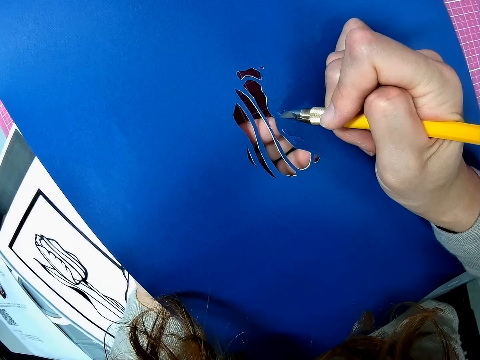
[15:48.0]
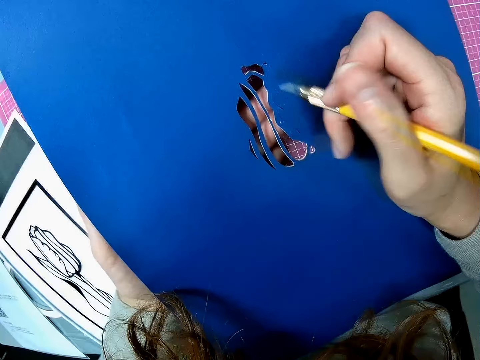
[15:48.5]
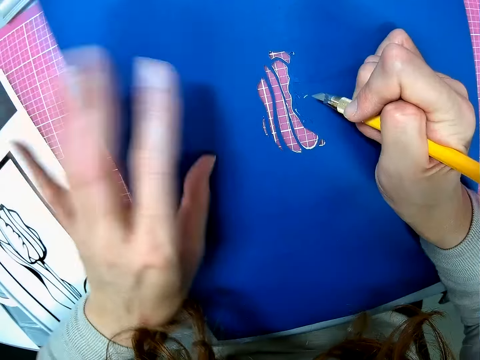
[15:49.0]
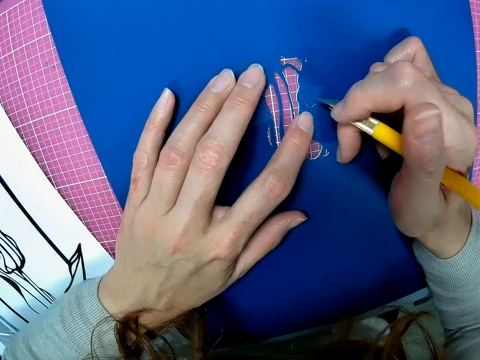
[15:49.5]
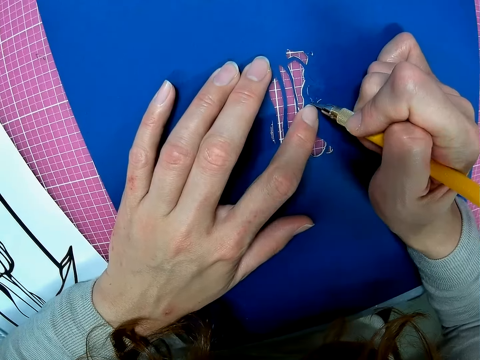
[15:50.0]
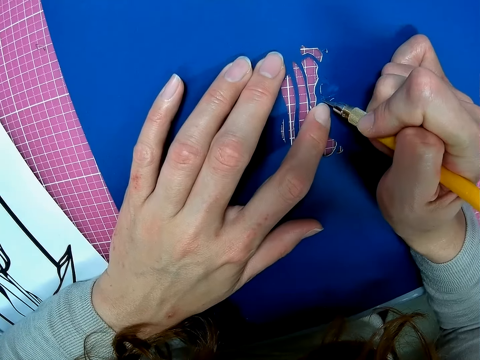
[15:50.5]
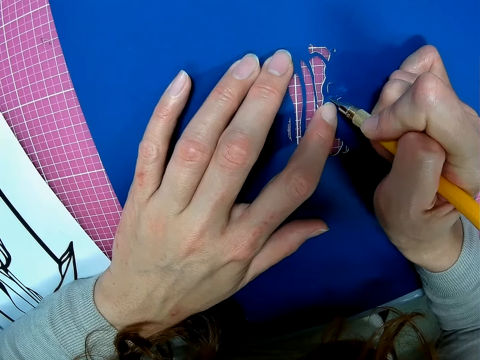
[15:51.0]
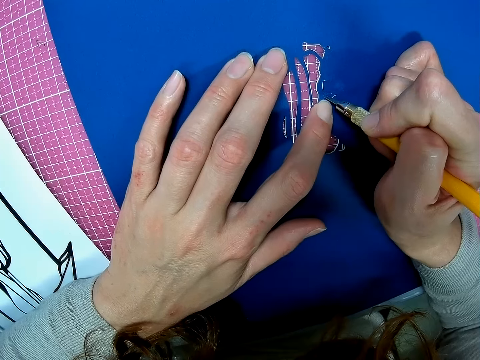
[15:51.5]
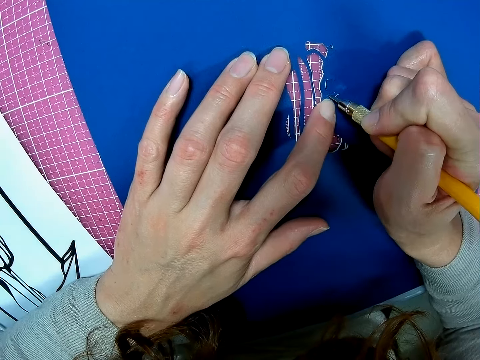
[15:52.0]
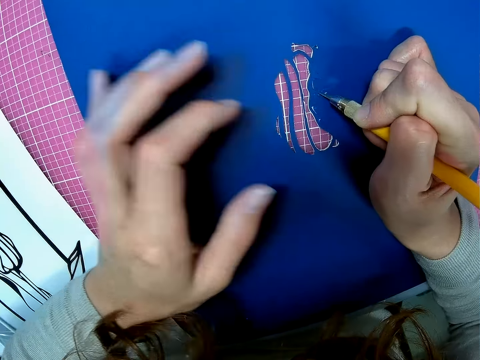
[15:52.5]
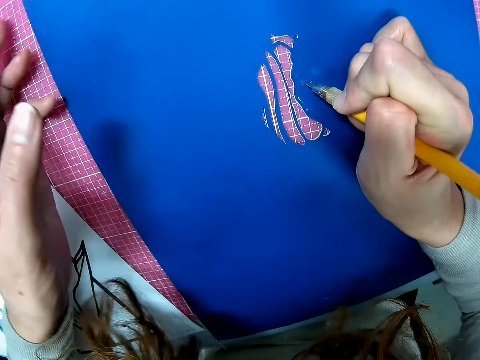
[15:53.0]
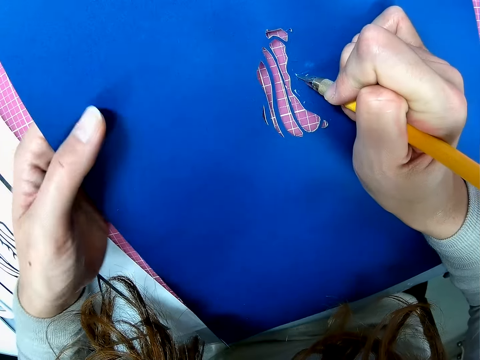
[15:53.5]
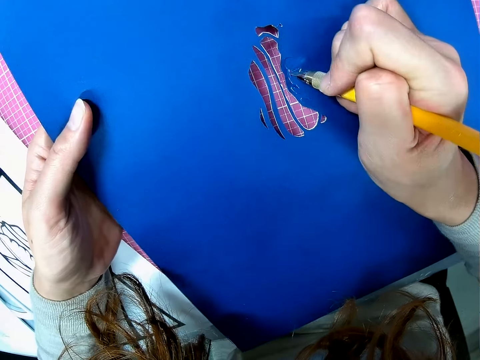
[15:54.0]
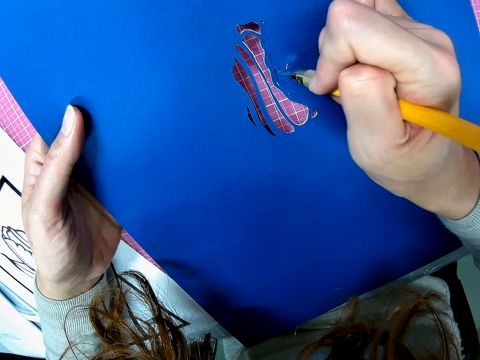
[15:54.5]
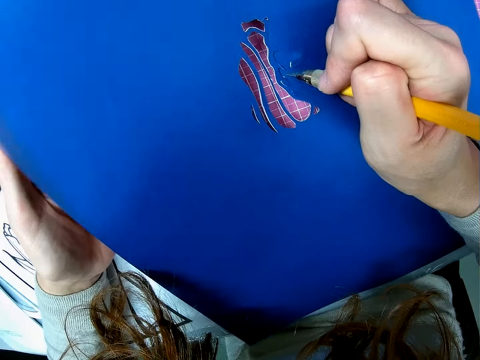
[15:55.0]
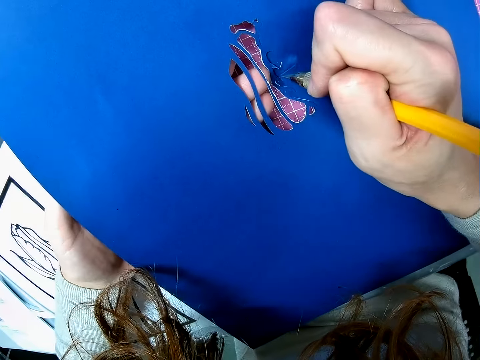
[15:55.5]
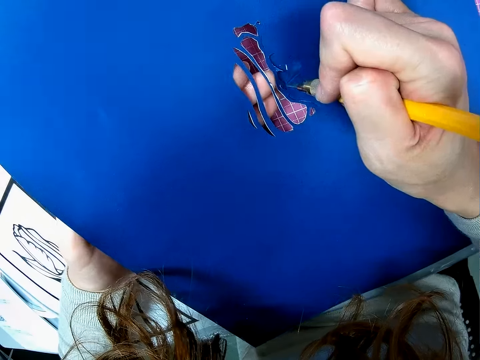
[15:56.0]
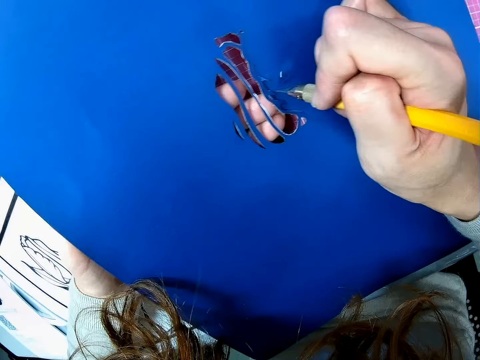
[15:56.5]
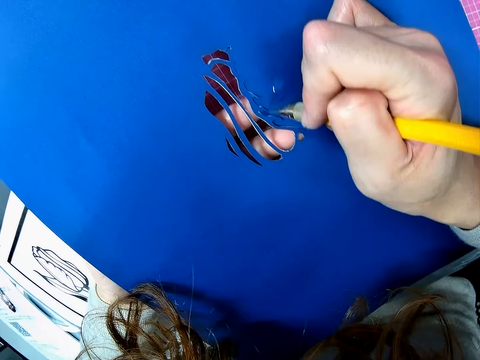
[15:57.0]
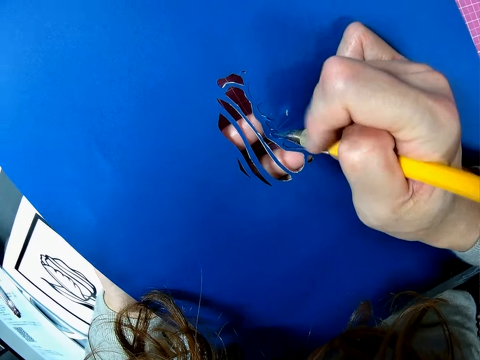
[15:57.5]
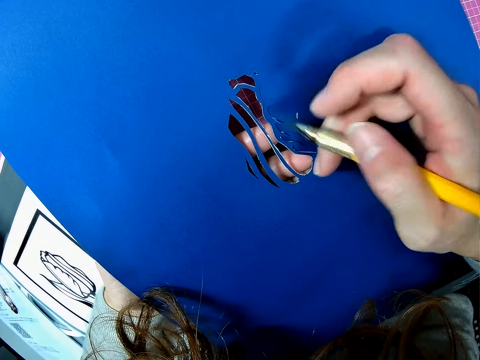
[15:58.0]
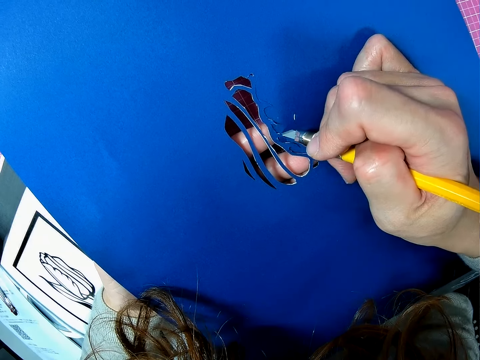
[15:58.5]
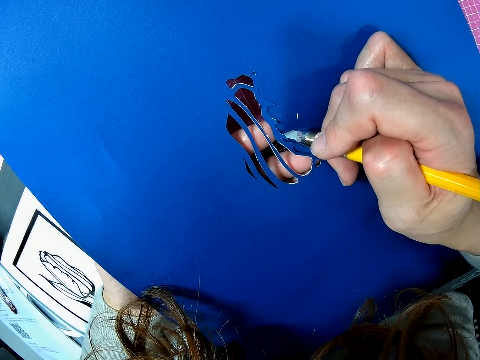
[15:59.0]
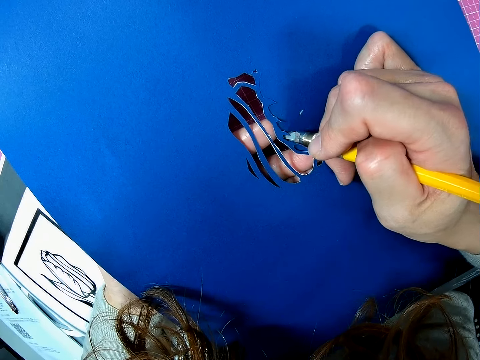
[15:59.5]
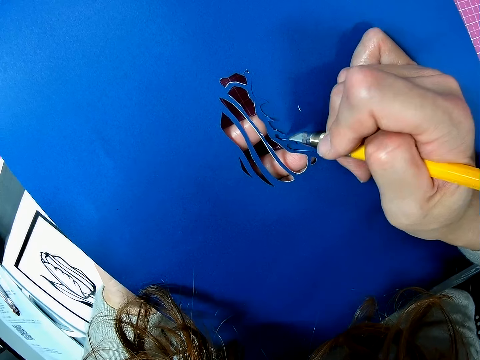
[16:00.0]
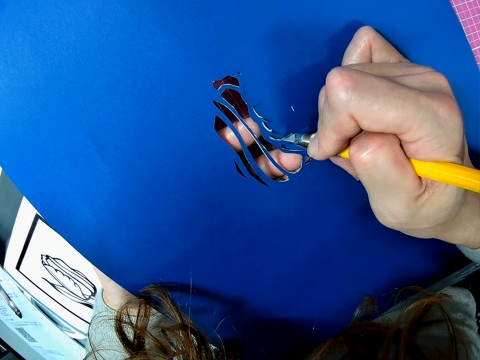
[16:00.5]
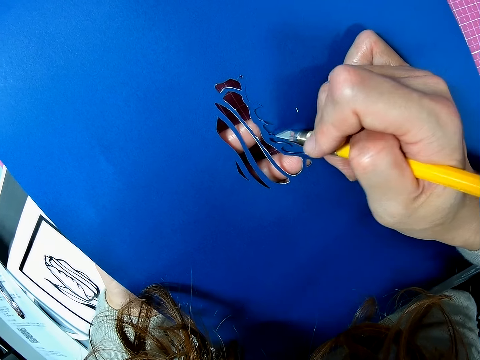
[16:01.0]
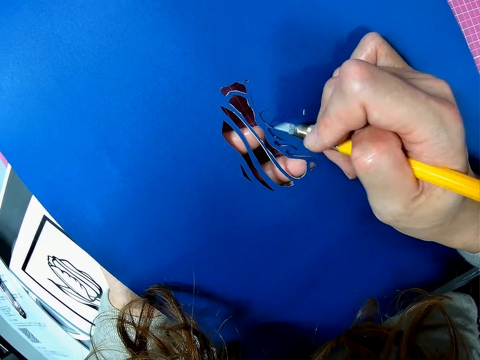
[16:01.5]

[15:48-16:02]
The camera wearer places the paper on the table. They cut the paper. They lift the paper. They cut the paper.

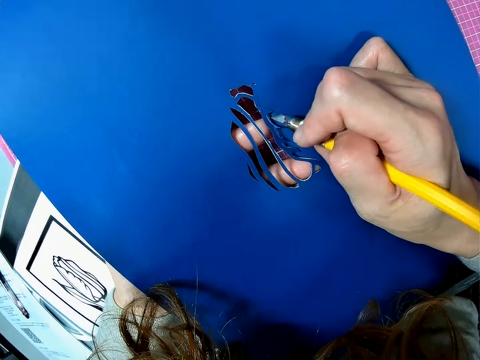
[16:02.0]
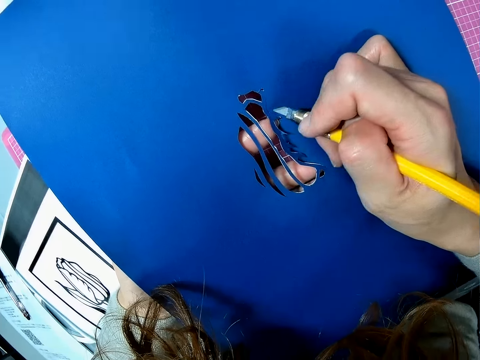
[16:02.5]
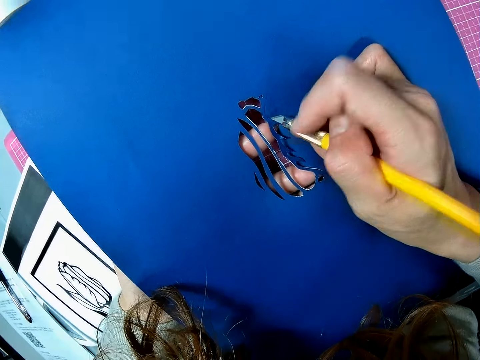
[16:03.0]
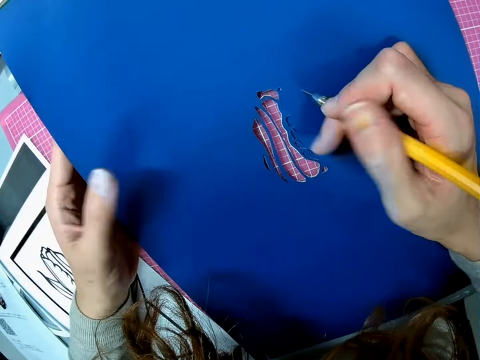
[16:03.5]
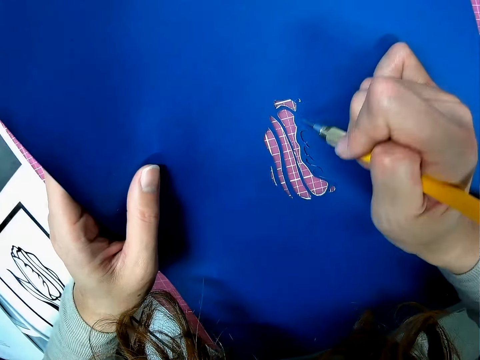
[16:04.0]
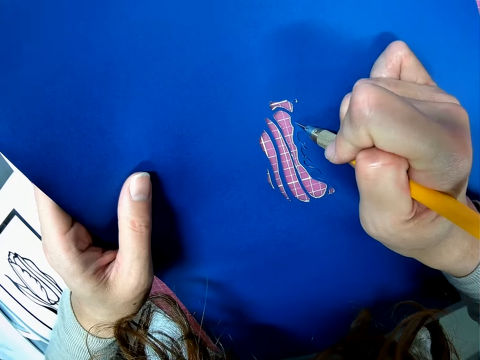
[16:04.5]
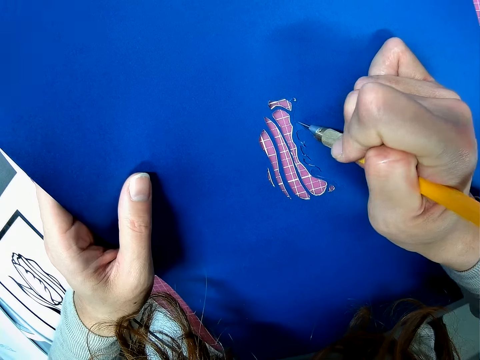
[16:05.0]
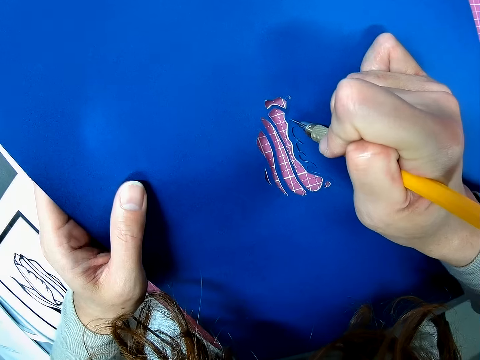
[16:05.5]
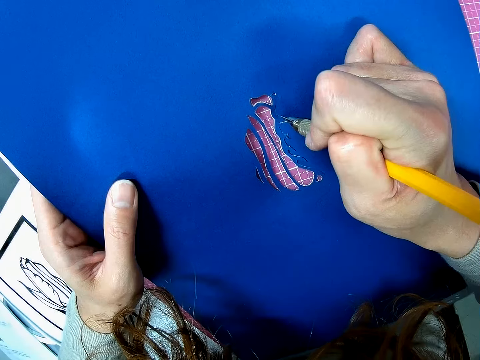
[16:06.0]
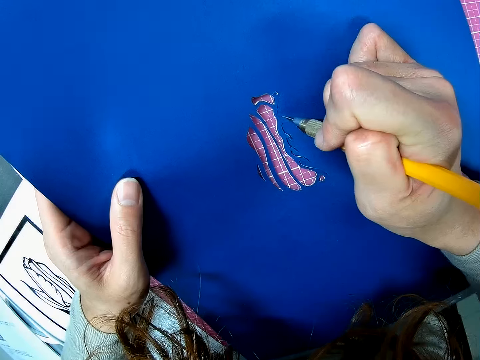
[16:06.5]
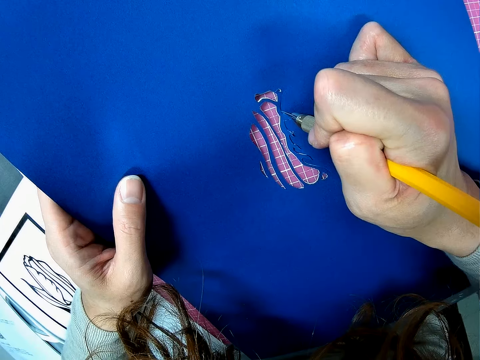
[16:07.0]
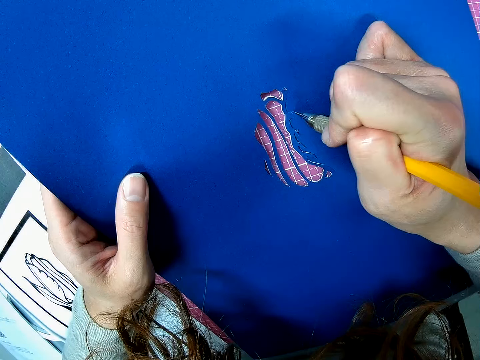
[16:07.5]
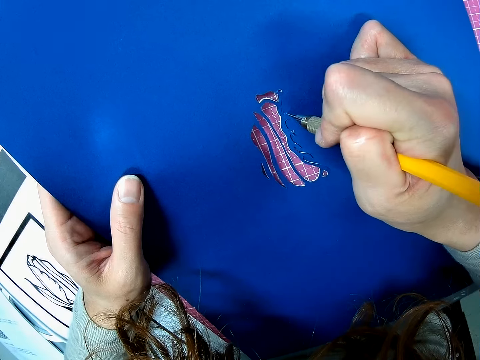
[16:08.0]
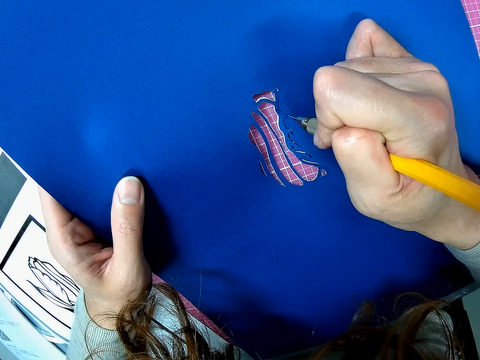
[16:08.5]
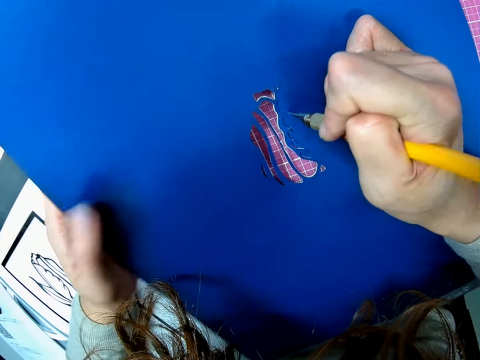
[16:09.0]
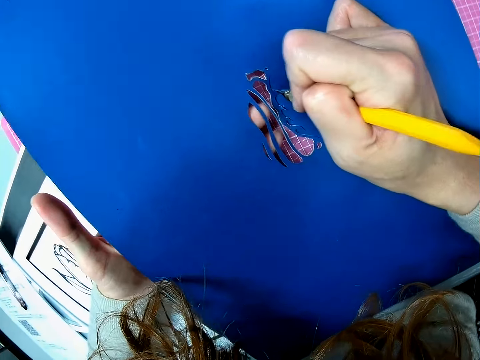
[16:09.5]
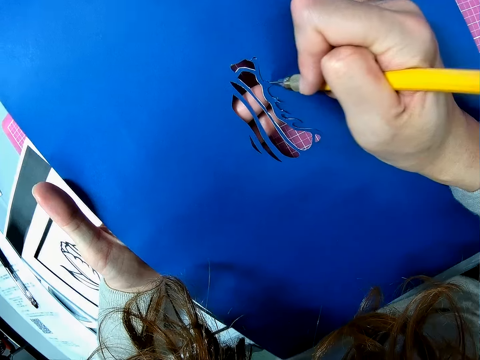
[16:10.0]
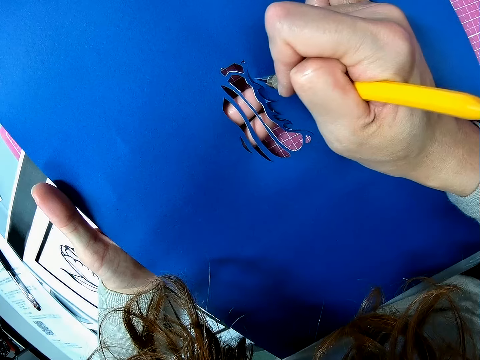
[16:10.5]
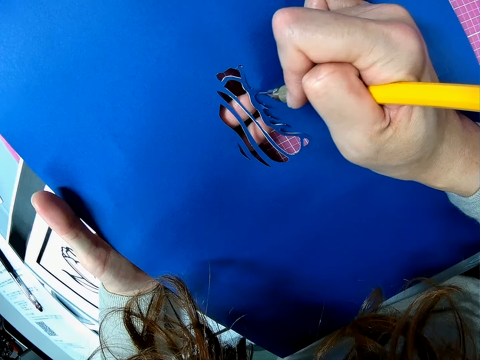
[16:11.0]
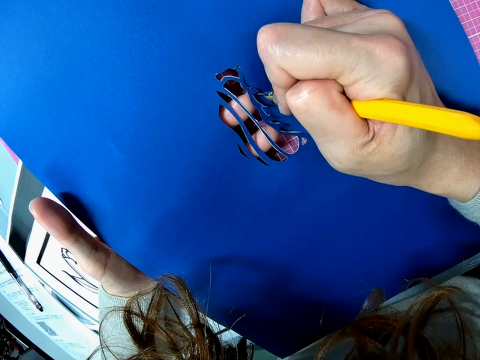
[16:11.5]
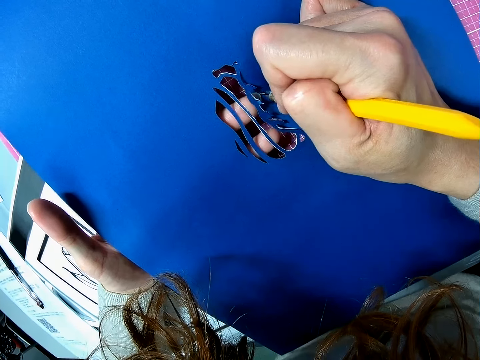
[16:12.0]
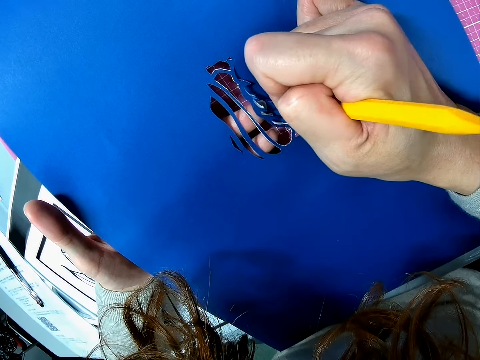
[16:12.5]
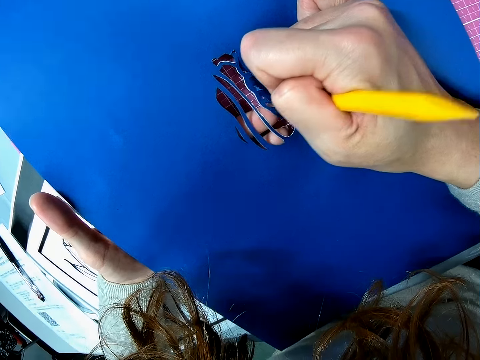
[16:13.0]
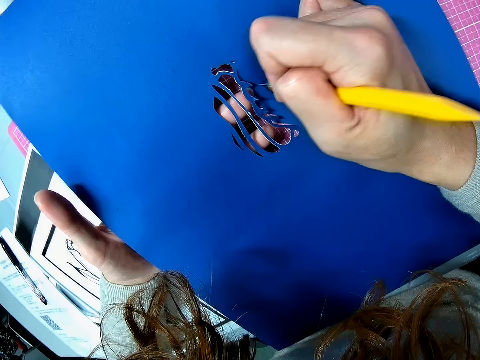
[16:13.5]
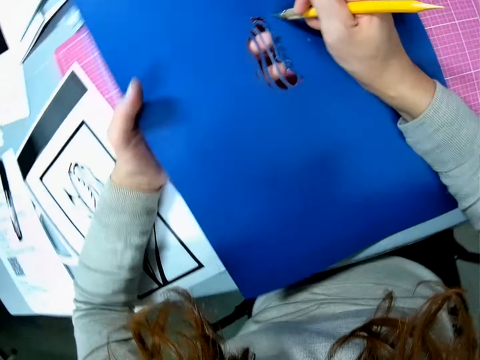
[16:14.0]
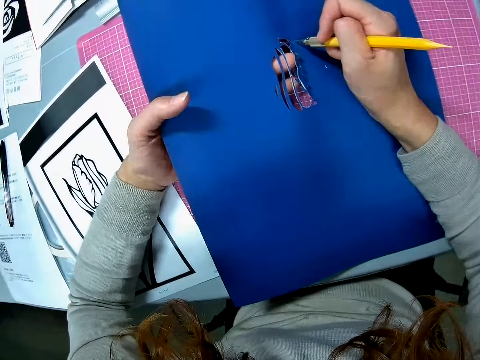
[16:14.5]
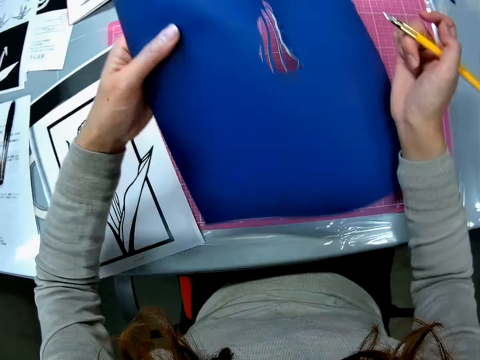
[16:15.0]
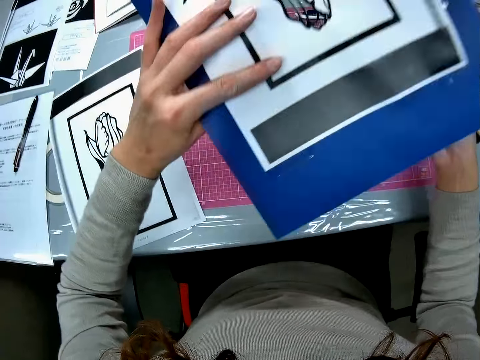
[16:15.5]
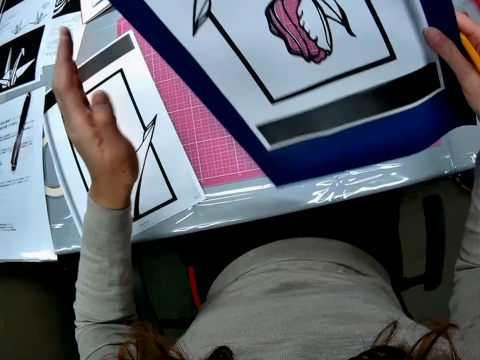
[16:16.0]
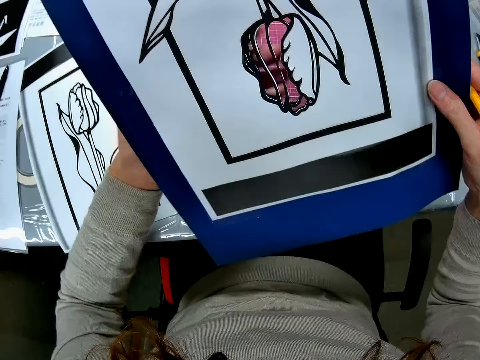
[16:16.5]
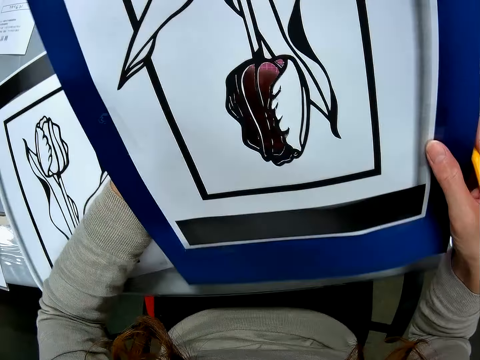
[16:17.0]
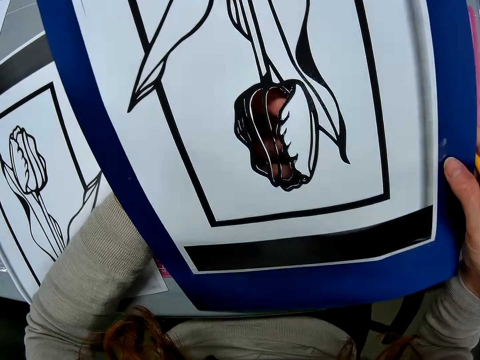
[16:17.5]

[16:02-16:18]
The camera wearer holds the paper. They cut the paper. They turn the paper on the table.
